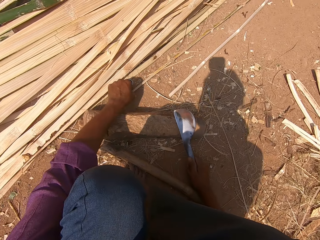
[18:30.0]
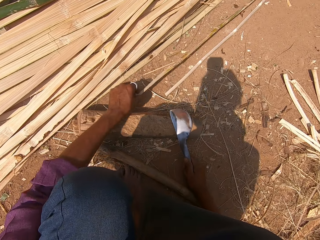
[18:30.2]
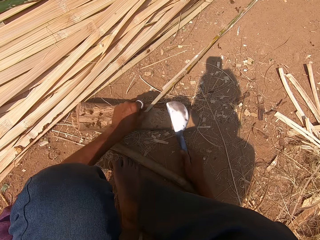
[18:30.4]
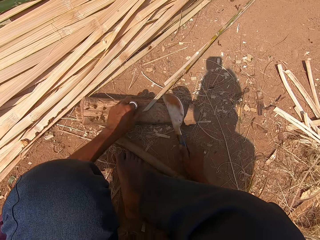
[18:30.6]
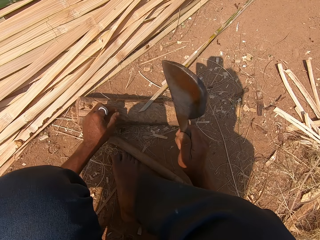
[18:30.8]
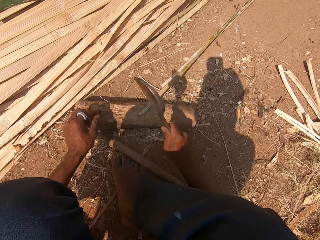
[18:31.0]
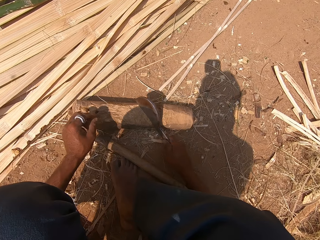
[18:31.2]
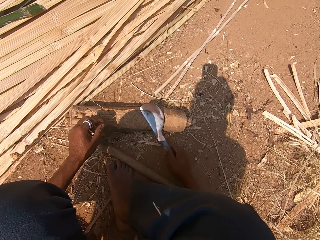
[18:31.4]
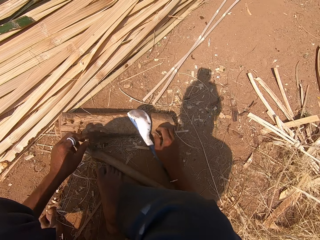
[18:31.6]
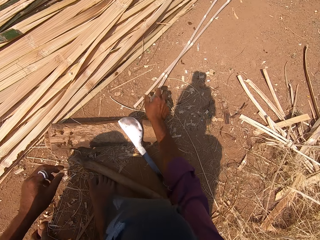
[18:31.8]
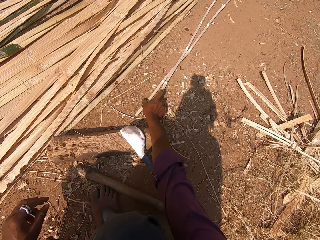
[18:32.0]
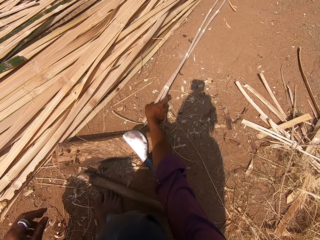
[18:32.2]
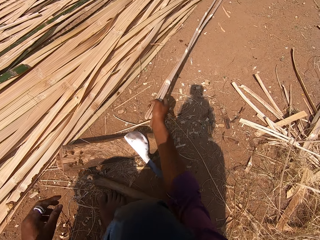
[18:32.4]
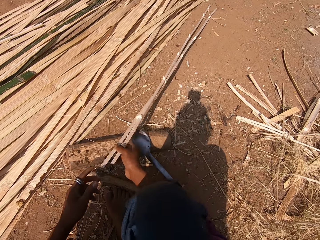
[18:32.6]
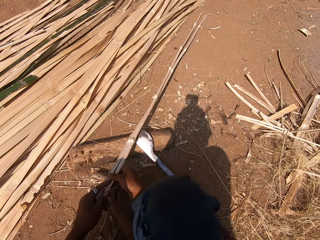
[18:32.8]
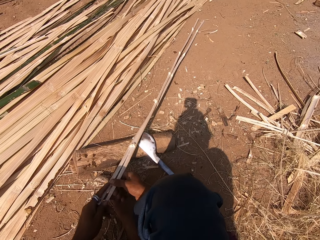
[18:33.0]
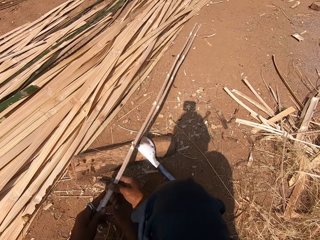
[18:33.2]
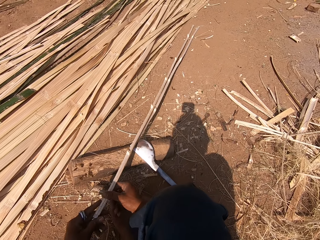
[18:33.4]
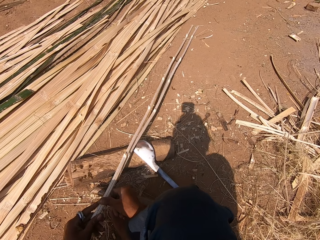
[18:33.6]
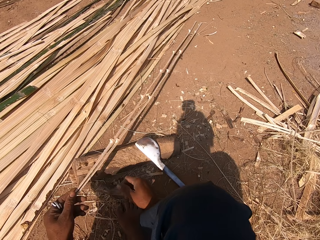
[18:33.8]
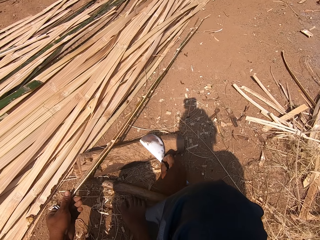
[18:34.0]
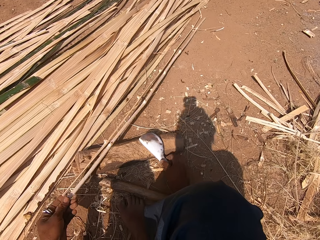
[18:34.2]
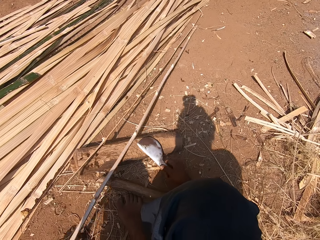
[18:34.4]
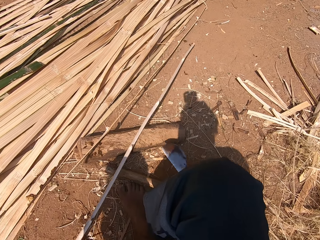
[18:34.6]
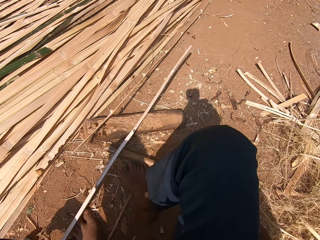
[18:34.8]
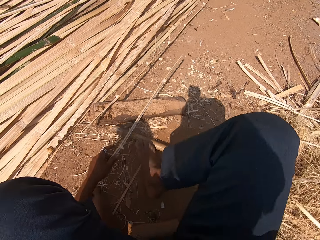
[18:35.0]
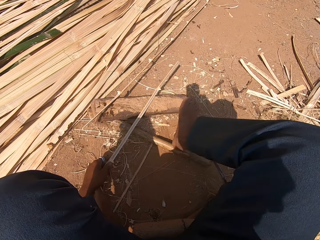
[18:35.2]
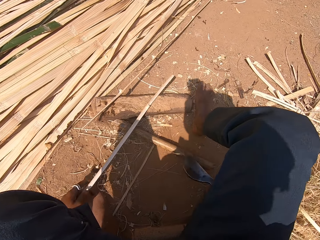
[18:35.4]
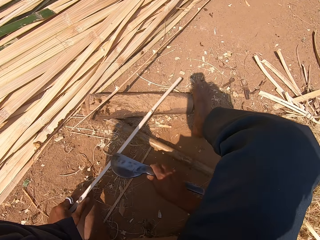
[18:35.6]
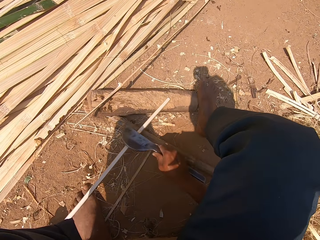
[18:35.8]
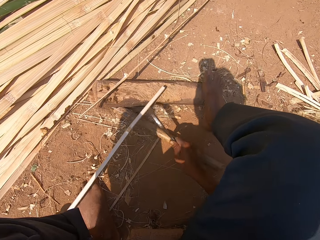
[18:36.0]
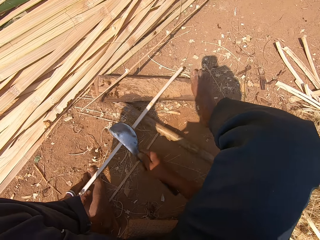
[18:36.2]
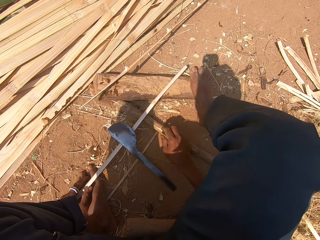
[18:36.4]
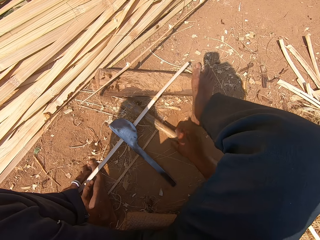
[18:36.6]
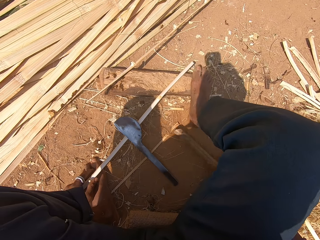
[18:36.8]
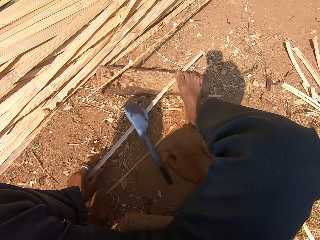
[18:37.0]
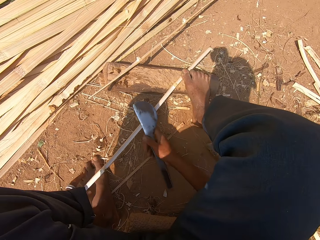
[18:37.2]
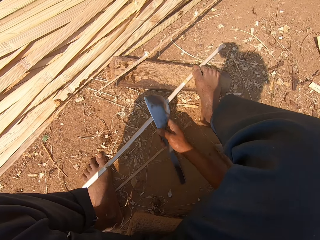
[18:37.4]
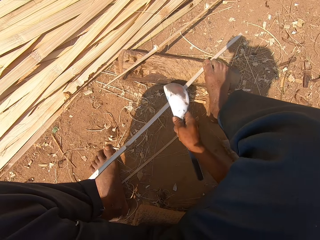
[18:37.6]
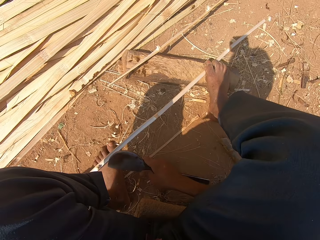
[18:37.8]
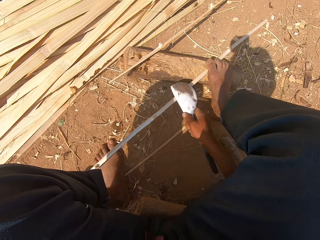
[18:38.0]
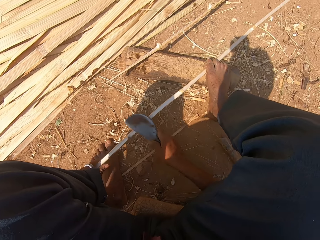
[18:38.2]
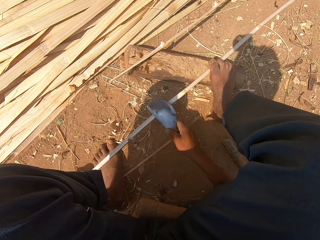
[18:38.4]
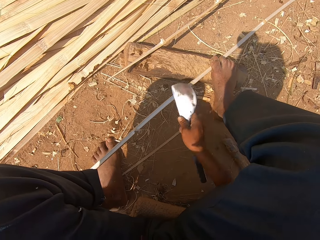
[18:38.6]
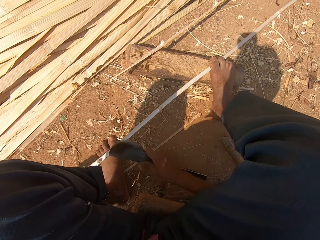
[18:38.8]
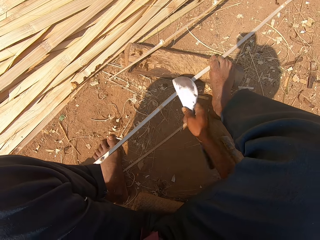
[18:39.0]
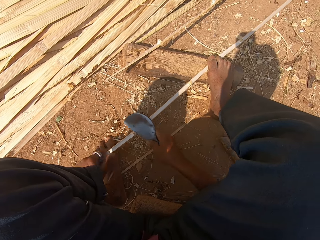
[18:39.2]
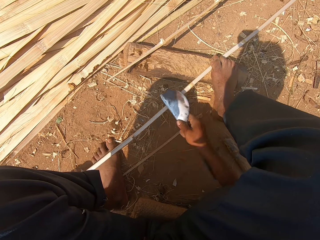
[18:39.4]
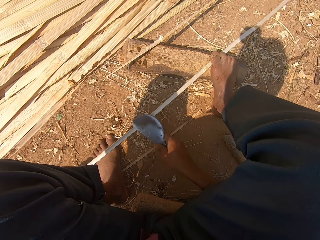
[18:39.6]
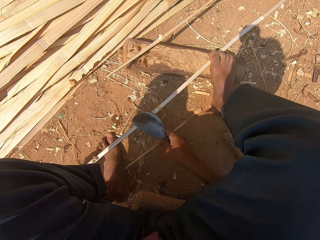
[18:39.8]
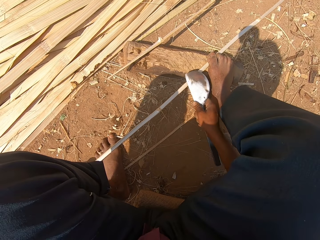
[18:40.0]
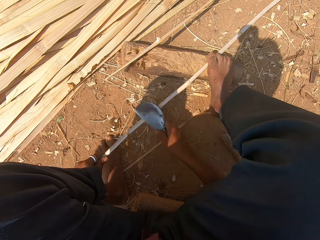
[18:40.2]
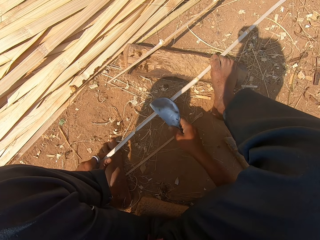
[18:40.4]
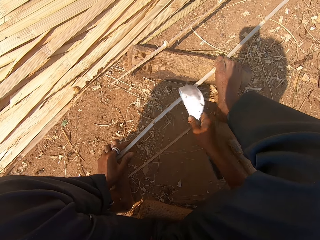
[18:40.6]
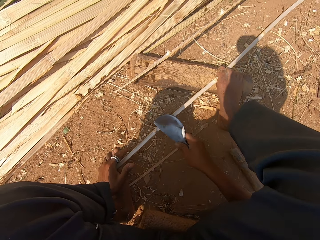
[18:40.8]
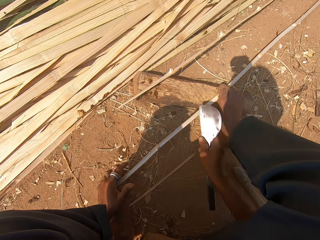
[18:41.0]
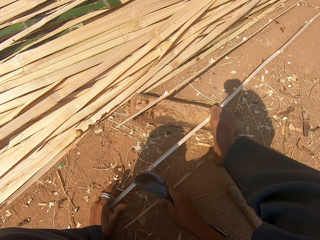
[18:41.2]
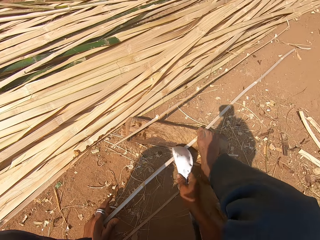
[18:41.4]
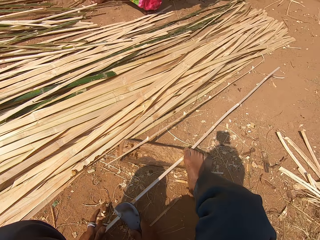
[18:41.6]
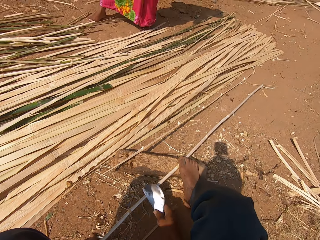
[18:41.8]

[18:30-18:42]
The camera wearer places the bamboo stick on a piece of wood. He cuts the bamboo stick with the knife. He places the knife on the piece of wood. He picks the bamboo sticks. He places the bamboo stick on the piece of wood. He holds the bamboo sticks with the left hand. He drops a bamboo stick on the piece of wood. He picks the knife. He pulls a bamboo stick with the left hand. He peels the bamboo stick with the knife. He smoothens the bamboo. He places the knife on the ground. He moves a piece of dry bamboo stick with his hand. He picks the stick and places the stick on the ground. He picks up the knife. He moves the bamboo stick with his left hand. He peels the bamboo stick with the knife. He smoothens the bamboo.

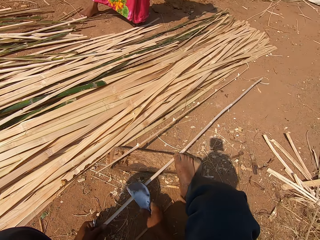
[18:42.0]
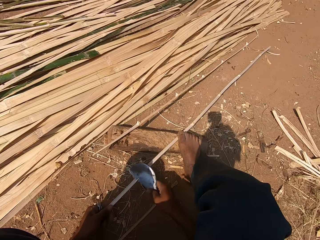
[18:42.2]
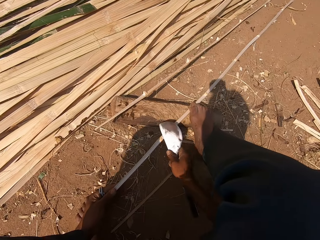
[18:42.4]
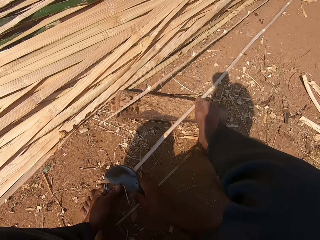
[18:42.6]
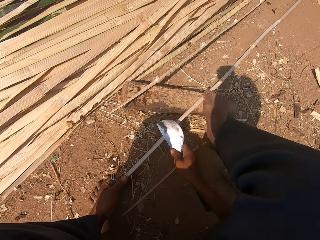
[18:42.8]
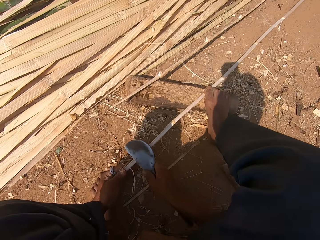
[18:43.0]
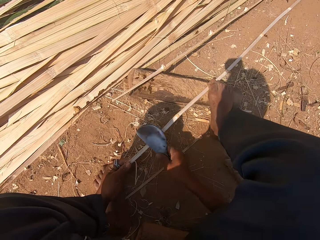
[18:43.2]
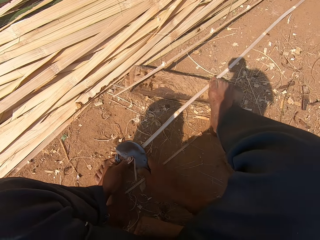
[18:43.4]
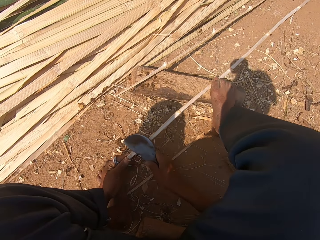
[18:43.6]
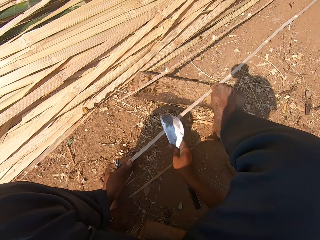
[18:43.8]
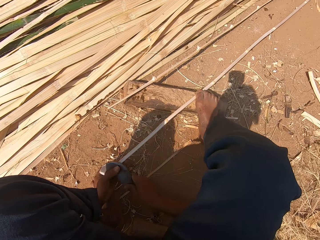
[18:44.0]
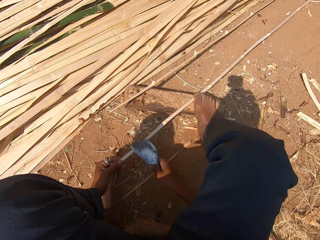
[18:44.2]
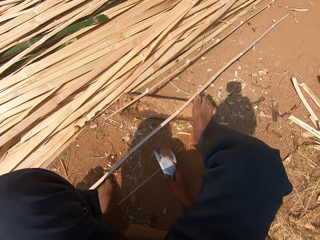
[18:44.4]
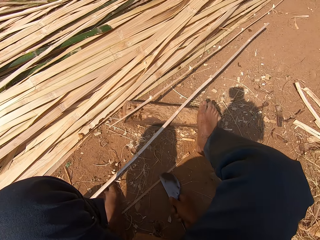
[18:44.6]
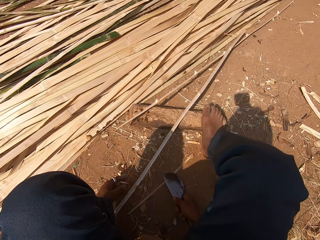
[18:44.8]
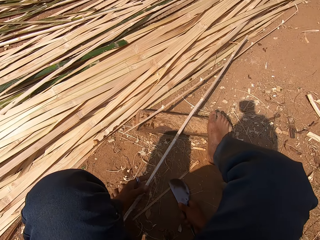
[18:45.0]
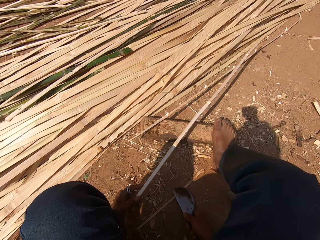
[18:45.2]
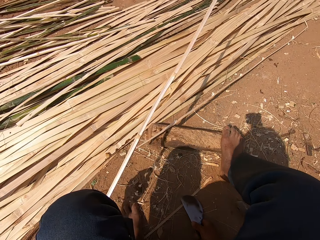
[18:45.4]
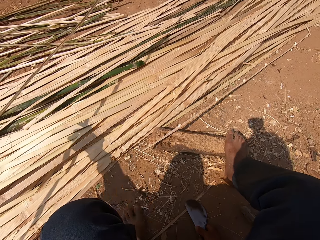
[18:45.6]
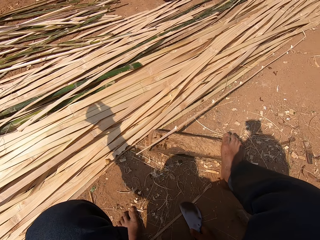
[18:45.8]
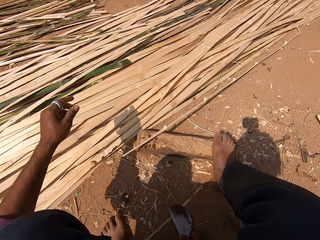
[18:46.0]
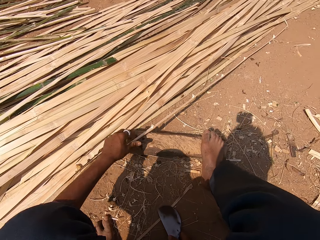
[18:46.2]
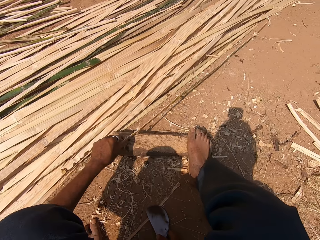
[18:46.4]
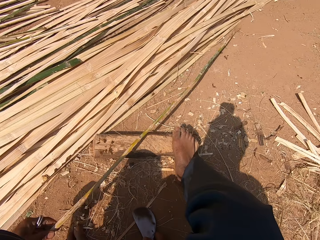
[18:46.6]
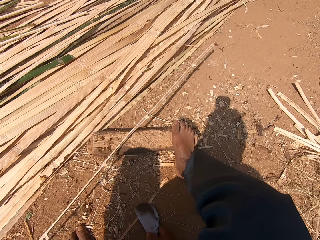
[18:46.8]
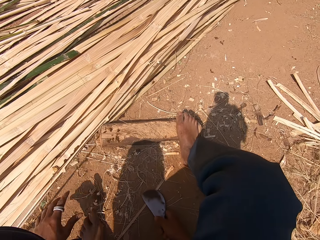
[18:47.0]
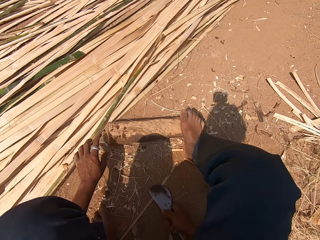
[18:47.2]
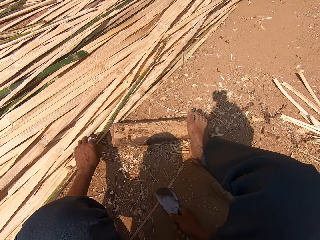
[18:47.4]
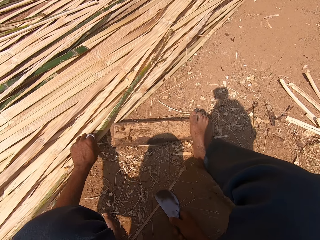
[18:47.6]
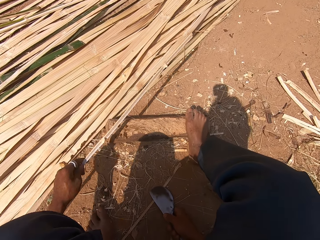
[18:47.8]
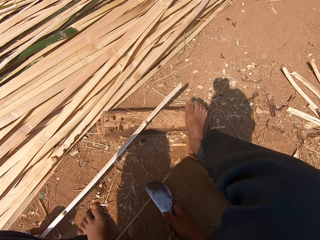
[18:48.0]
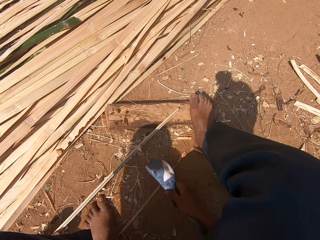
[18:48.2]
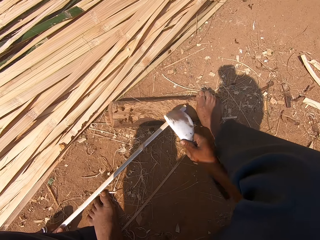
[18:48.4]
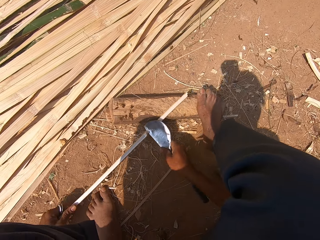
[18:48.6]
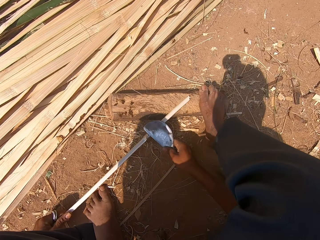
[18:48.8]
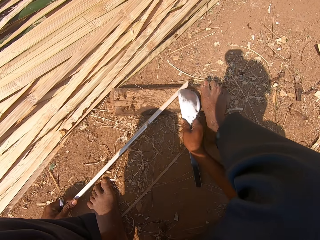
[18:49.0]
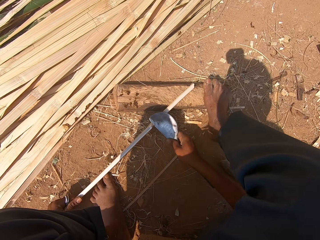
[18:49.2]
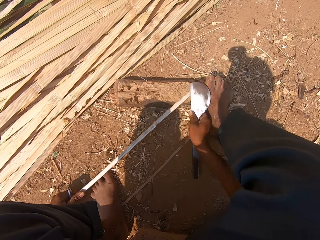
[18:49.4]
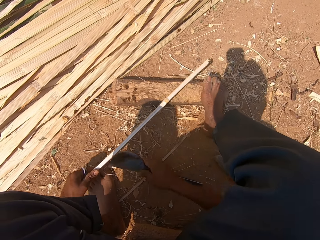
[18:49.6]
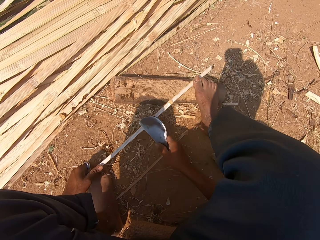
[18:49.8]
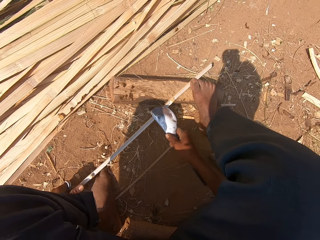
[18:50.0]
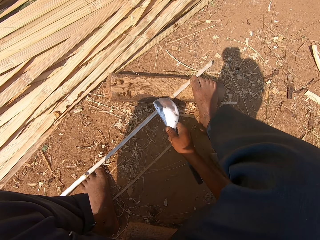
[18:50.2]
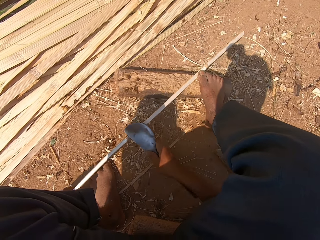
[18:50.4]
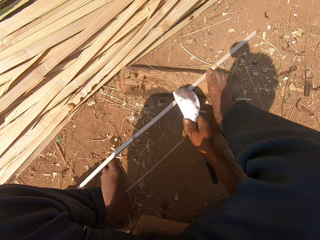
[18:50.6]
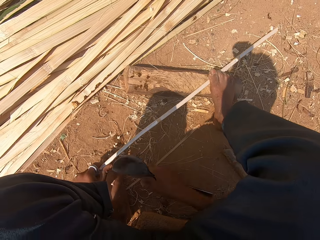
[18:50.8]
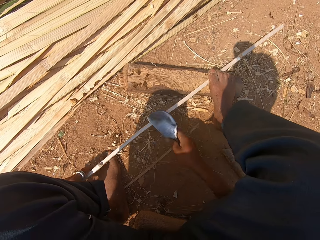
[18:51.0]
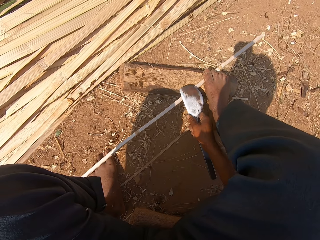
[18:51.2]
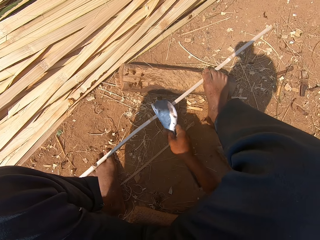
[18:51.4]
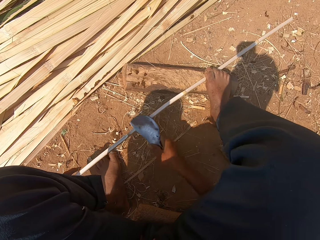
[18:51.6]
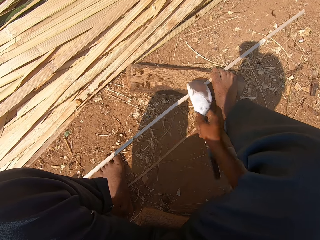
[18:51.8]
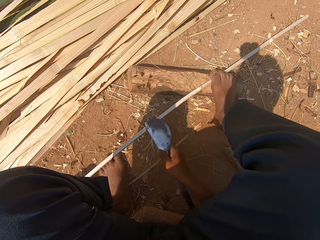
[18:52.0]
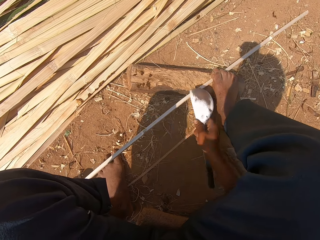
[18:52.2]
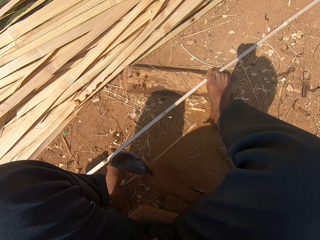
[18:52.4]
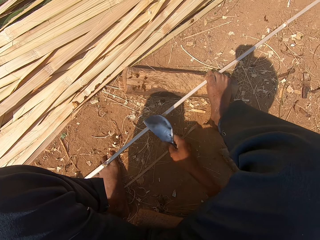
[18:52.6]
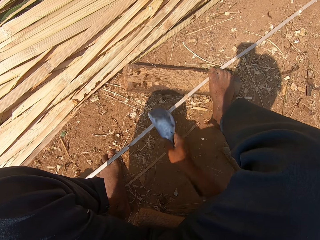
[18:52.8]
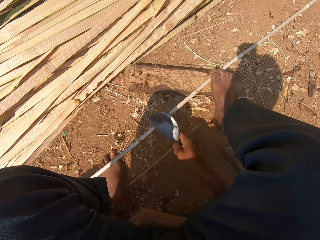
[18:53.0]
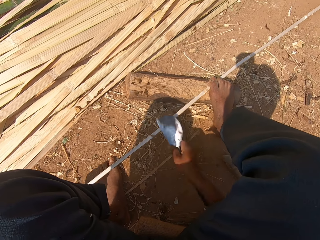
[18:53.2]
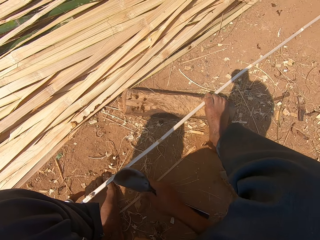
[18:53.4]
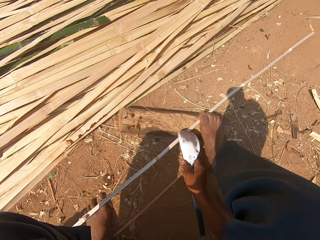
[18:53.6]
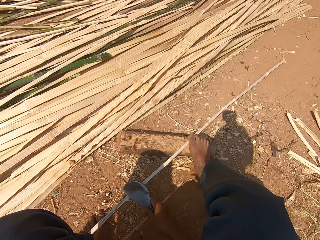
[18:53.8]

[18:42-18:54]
The camera wearer moves the bamboo stick with his left hand. He throws the bamboo stick. He picks a bamboo stick. He moves the bamboo stick with his left hand. He peels the bamboo stick with the knife. He smoothens the bamboo. He moves the bamboo stick with his left hand. He peels the bamboo stick with the knife.
